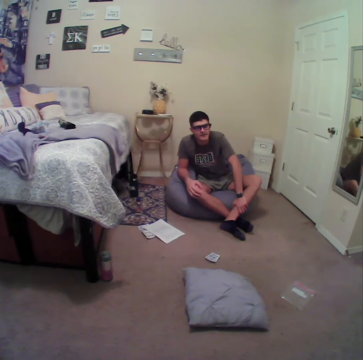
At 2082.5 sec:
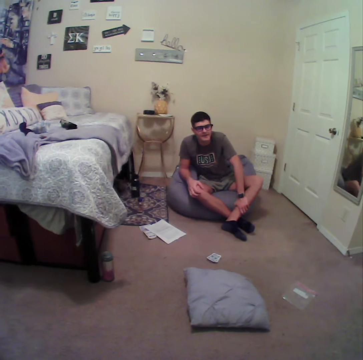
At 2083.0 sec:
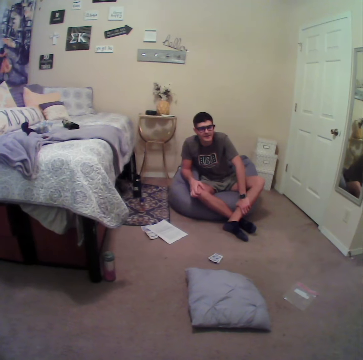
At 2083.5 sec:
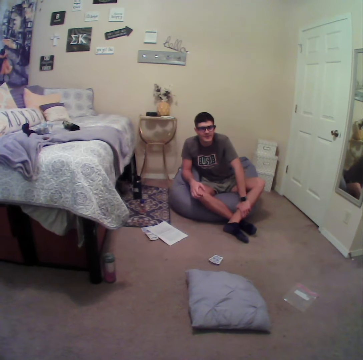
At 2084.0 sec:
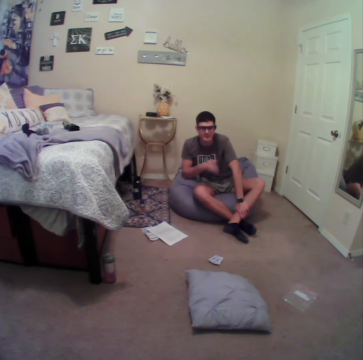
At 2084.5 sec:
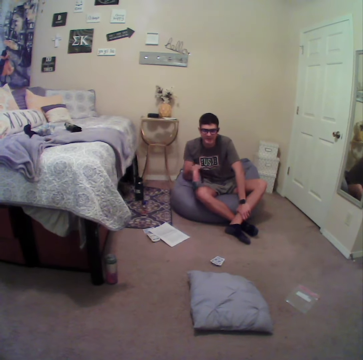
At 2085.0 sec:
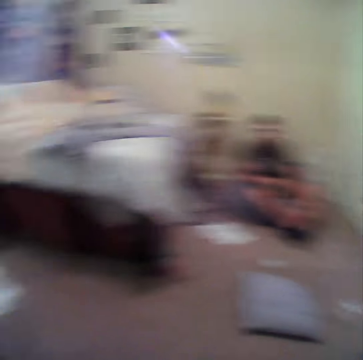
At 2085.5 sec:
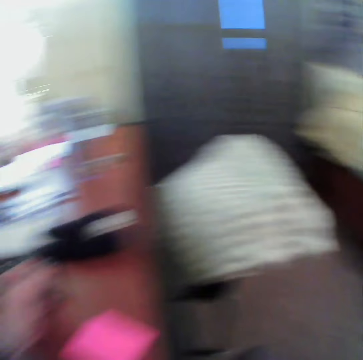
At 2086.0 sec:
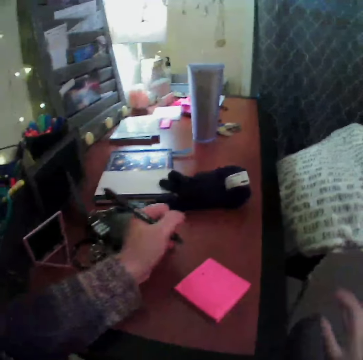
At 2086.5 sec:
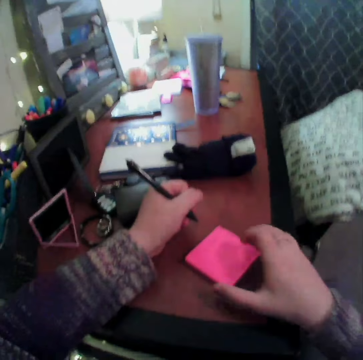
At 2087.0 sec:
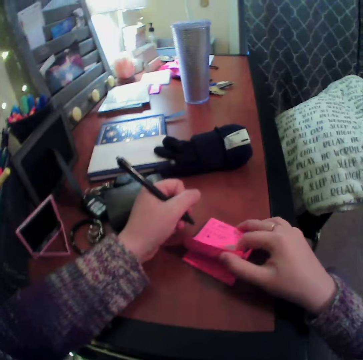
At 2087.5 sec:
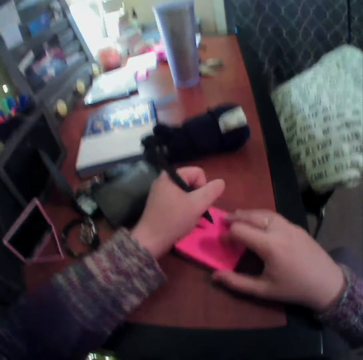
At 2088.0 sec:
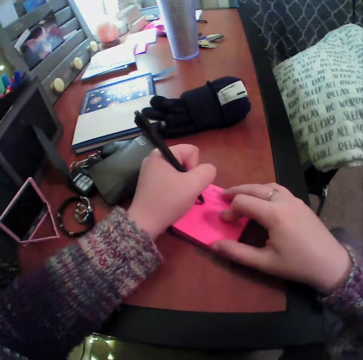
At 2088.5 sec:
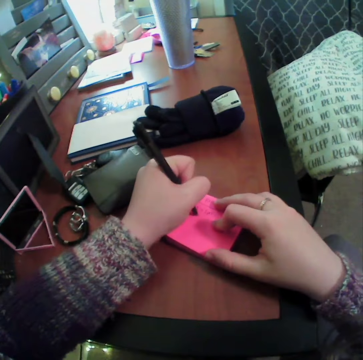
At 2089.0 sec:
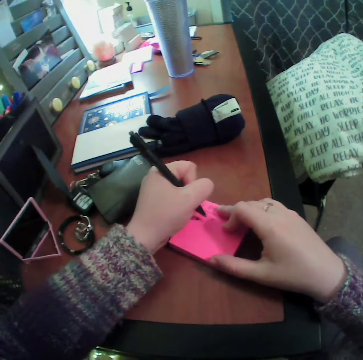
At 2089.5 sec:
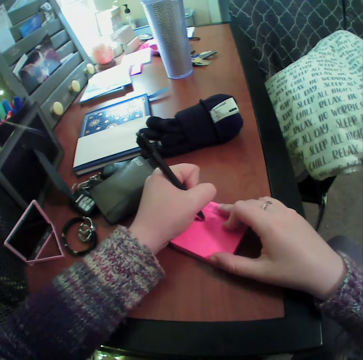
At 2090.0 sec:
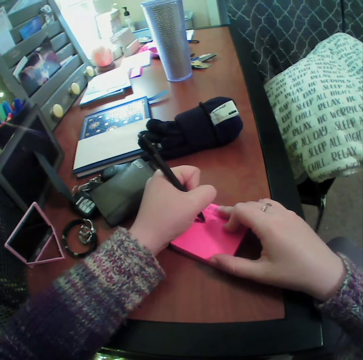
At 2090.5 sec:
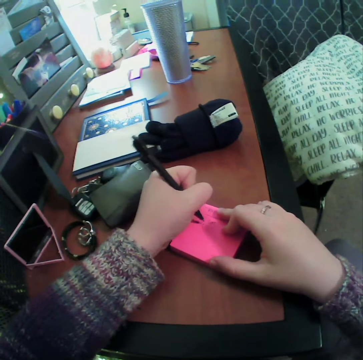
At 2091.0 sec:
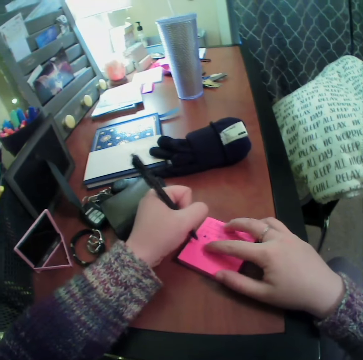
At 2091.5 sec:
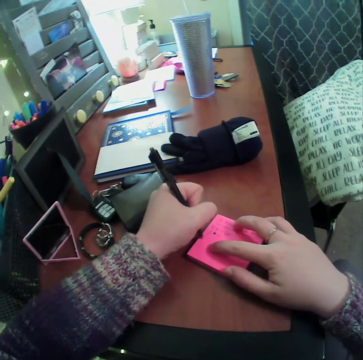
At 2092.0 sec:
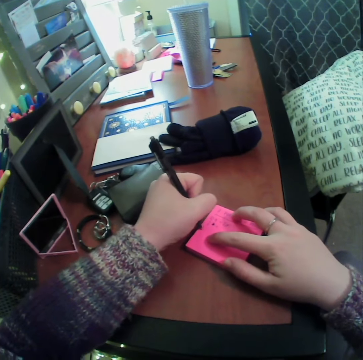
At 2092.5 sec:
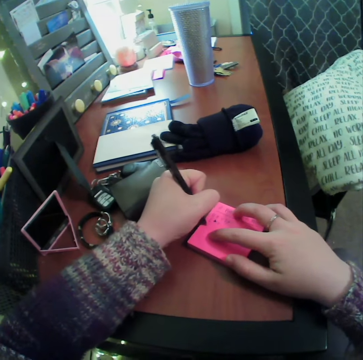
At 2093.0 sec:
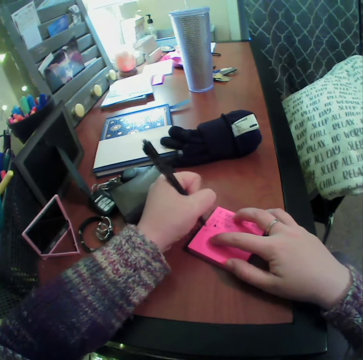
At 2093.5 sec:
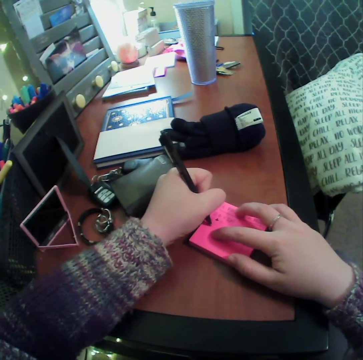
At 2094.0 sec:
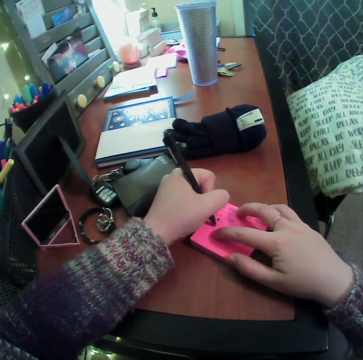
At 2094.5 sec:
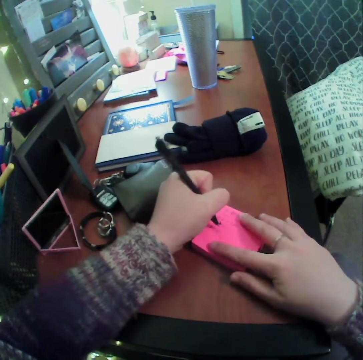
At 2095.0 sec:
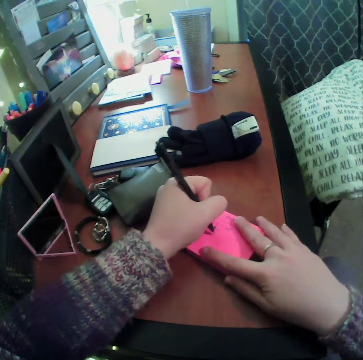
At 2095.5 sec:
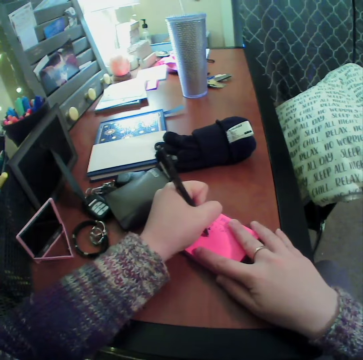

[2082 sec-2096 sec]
A man stares at the camera wearer. The camera wearer writes on the sticky note.

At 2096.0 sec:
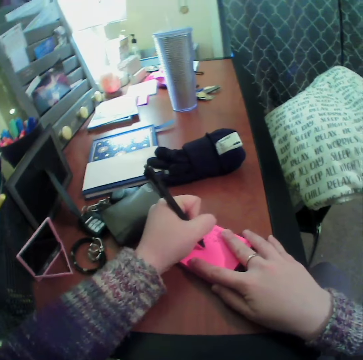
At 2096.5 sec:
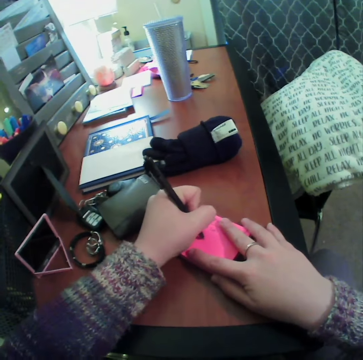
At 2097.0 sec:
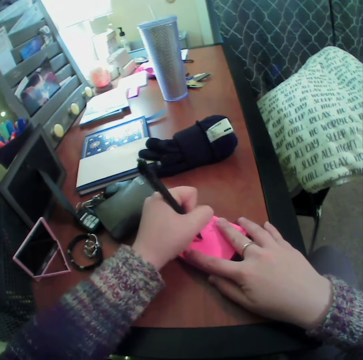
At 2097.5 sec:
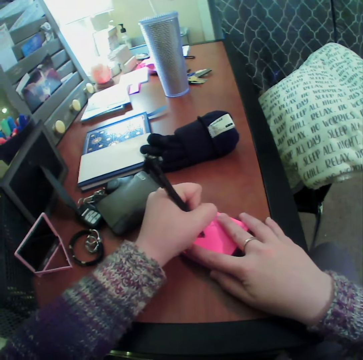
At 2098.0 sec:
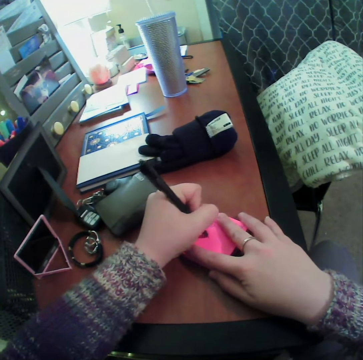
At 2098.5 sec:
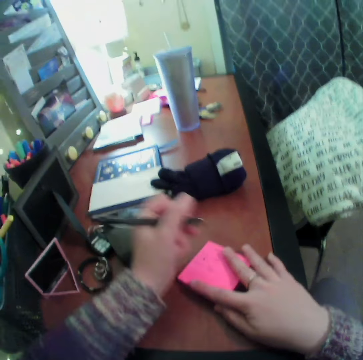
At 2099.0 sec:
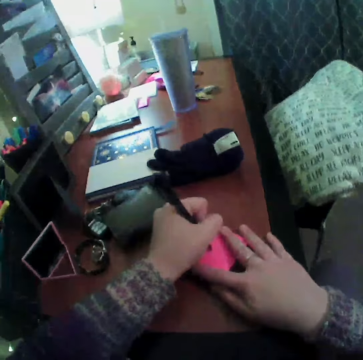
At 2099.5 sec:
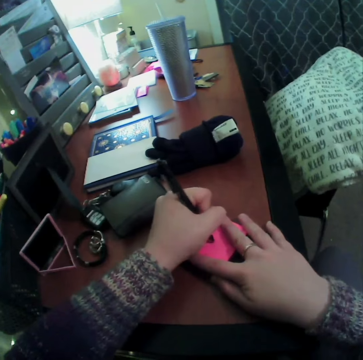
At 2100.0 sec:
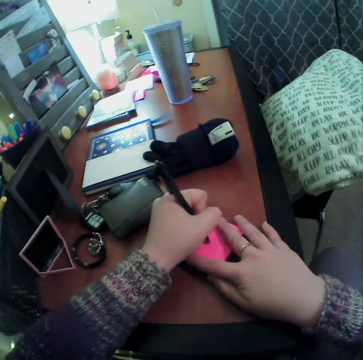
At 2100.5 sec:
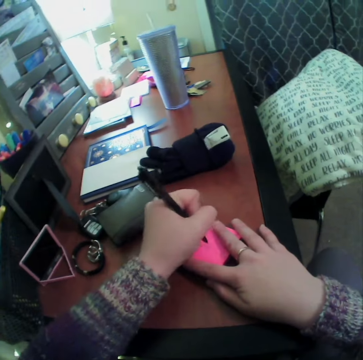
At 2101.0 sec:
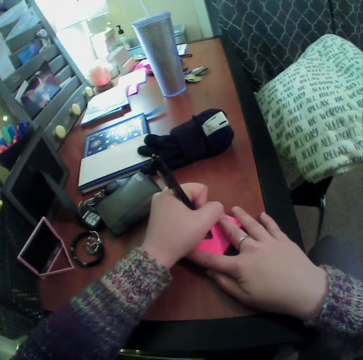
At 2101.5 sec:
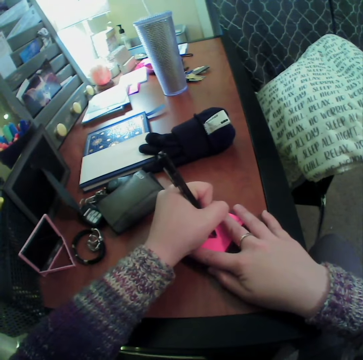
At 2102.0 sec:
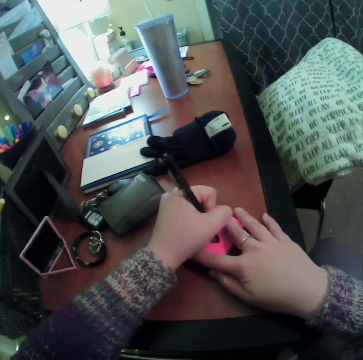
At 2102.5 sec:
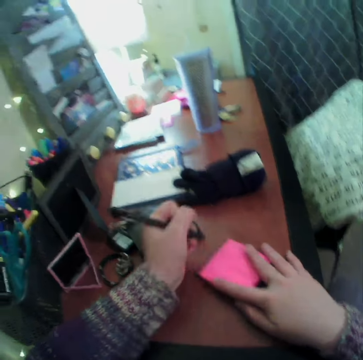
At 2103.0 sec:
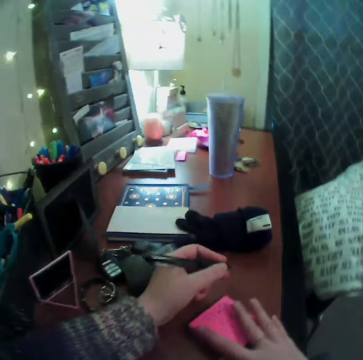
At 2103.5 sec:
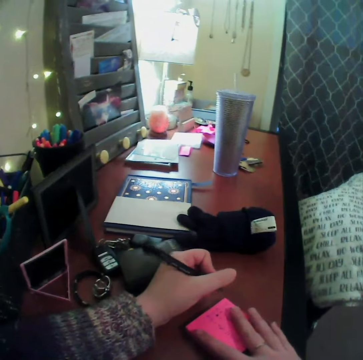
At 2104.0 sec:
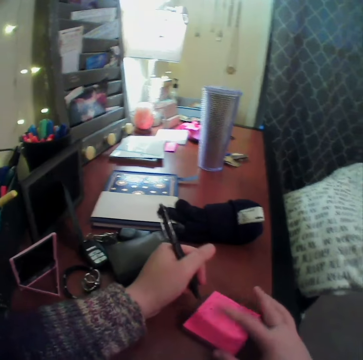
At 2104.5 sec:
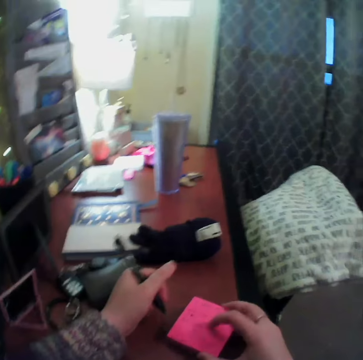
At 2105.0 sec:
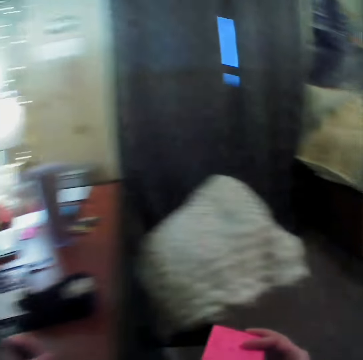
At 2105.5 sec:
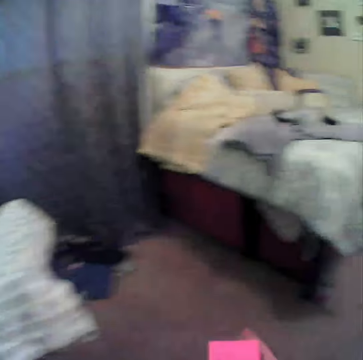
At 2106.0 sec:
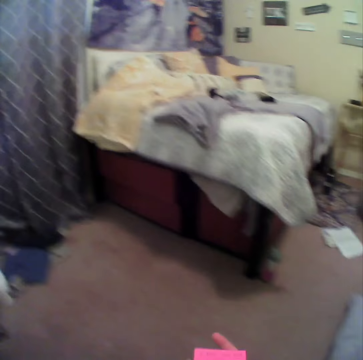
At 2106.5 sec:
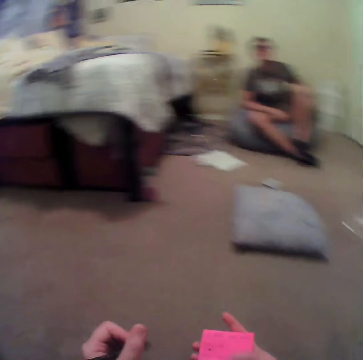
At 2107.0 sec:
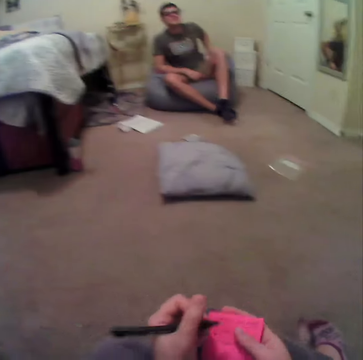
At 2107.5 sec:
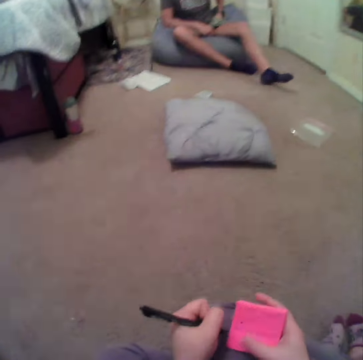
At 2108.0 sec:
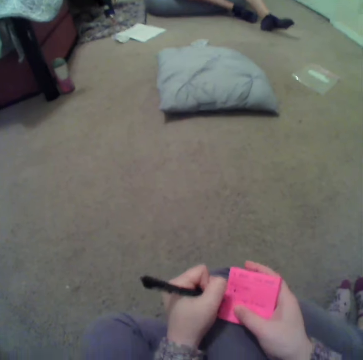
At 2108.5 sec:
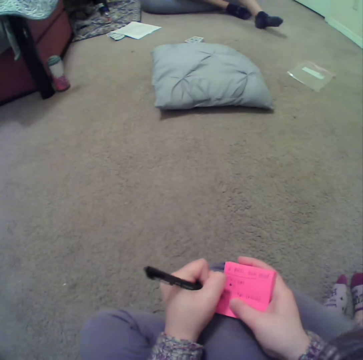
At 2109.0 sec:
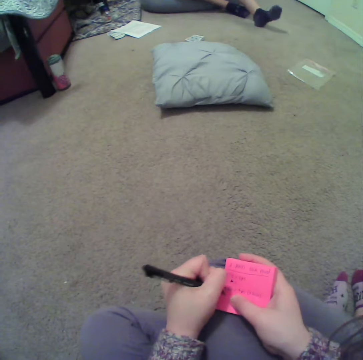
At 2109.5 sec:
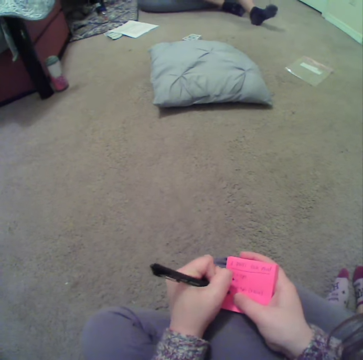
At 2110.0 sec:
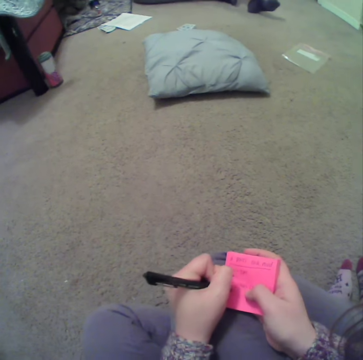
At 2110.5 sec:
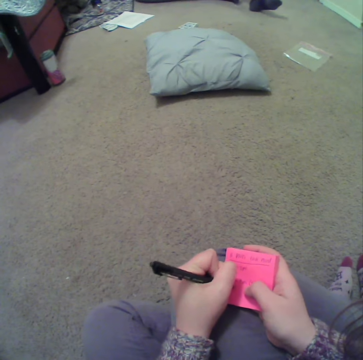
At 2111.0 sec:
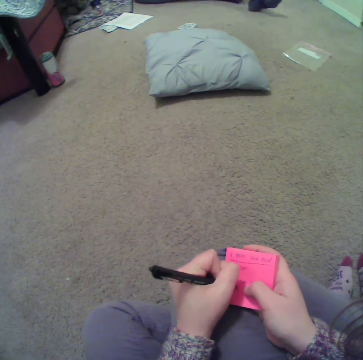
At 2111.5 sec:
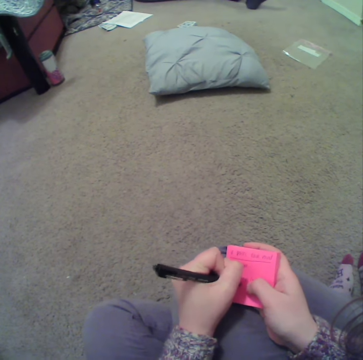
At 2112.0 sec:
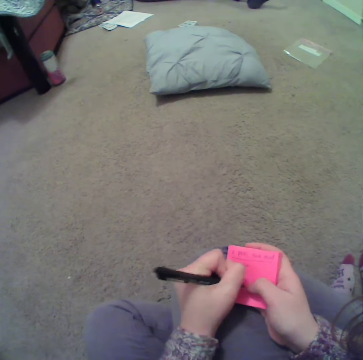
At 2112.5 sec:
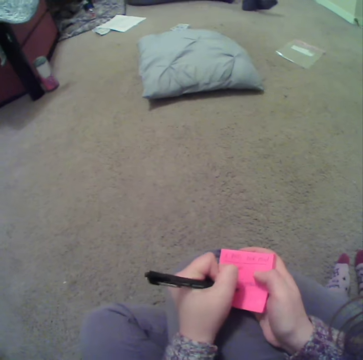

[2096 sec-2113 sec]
The camera wearer turns around with the sticky note. They write on the sticky note.

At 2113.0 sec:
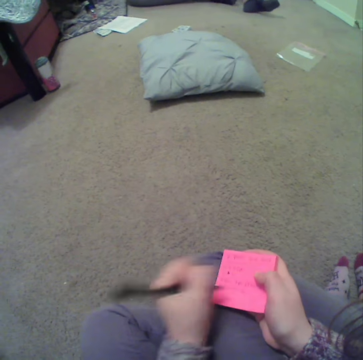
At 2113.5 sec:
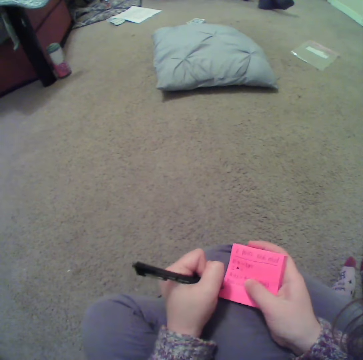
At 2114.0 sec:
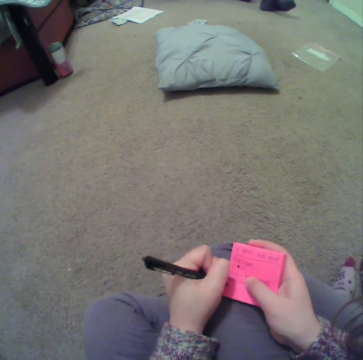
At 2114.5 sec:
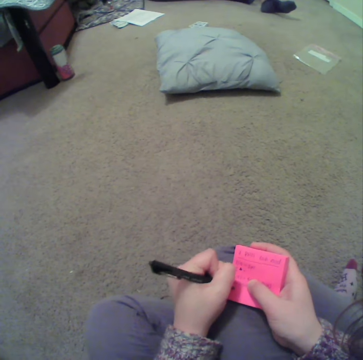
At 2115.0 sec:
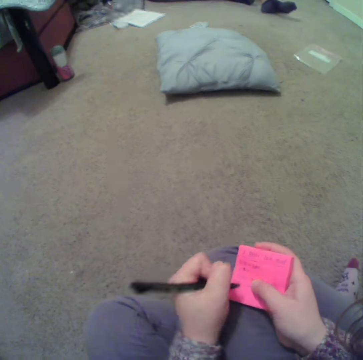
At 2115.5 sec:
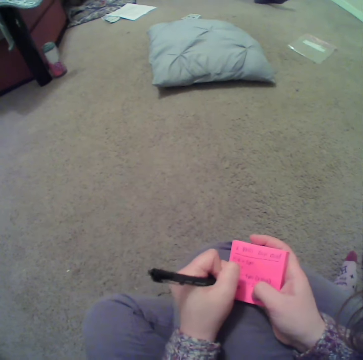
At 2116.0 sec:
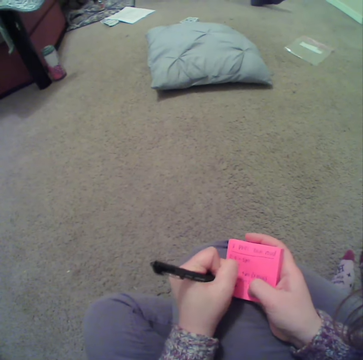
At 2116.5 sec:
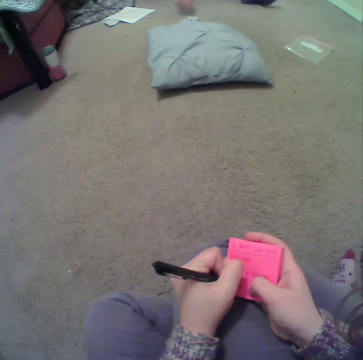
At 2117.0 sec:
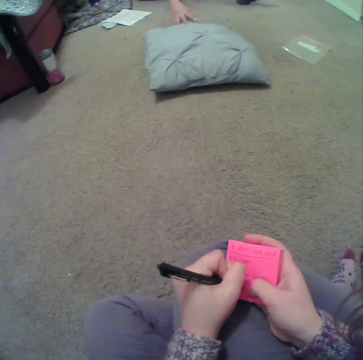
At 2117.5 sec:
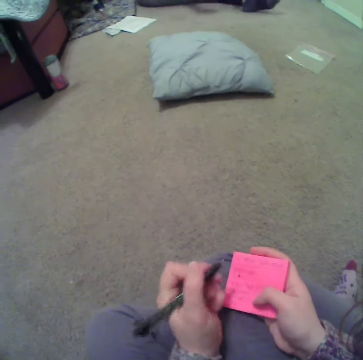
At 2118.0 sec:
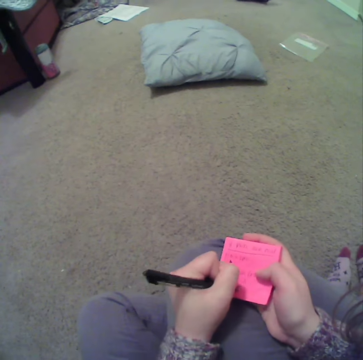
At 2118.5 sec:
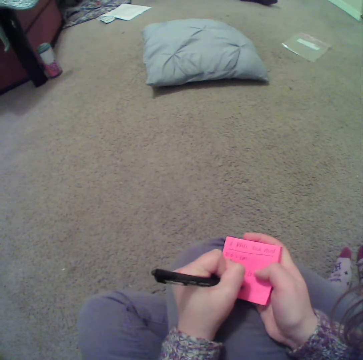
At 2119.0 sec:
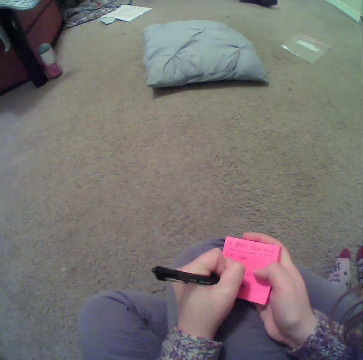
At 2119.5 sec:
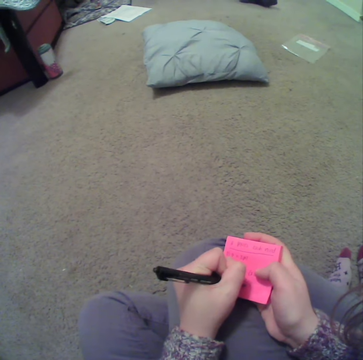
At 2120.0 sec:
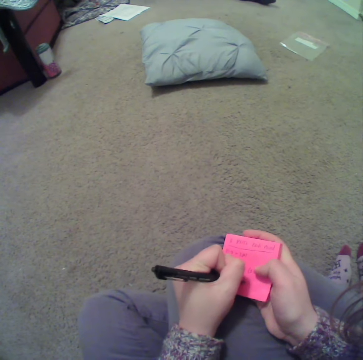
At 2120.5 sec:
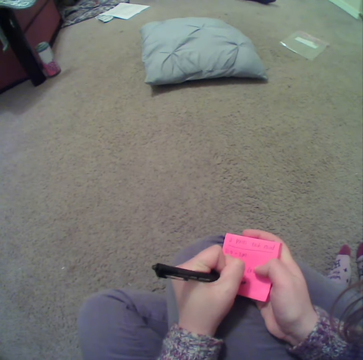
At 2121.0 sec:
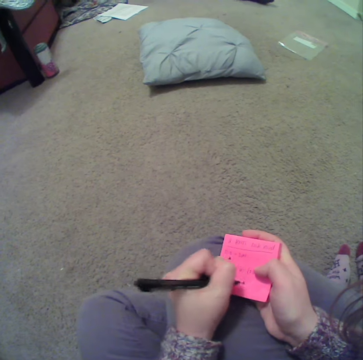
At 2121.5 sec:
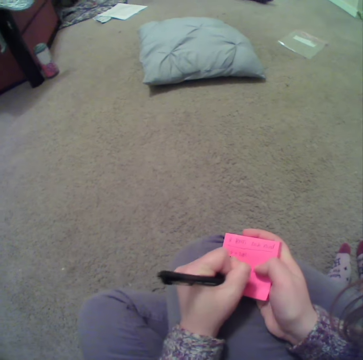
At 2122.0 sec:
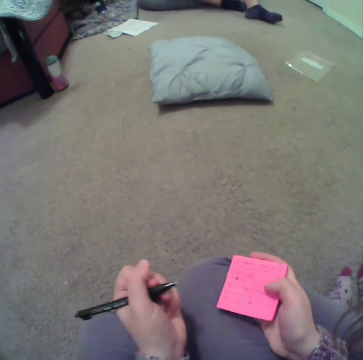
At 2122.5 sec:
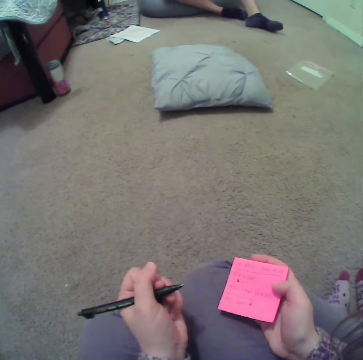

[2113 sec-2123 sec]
A man picks cards.
